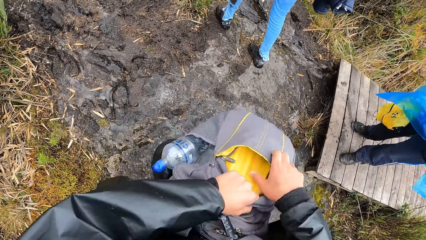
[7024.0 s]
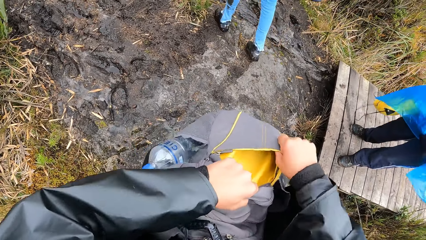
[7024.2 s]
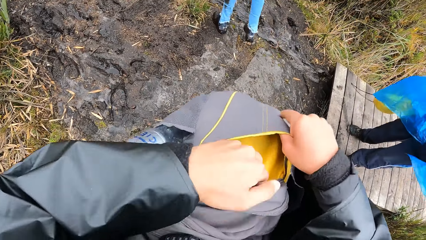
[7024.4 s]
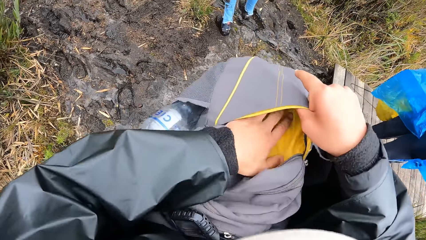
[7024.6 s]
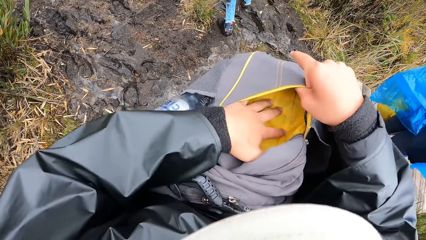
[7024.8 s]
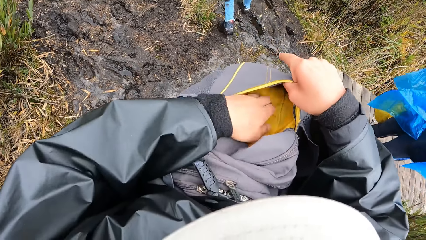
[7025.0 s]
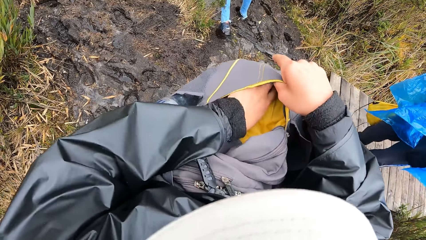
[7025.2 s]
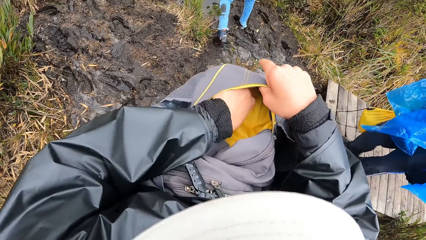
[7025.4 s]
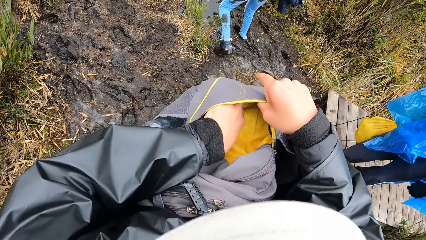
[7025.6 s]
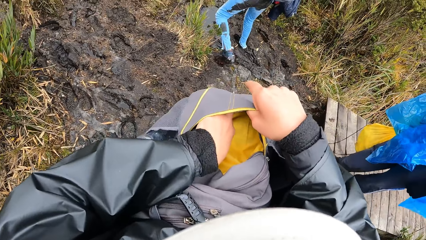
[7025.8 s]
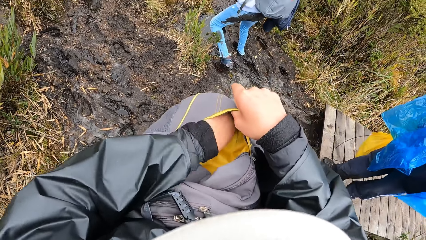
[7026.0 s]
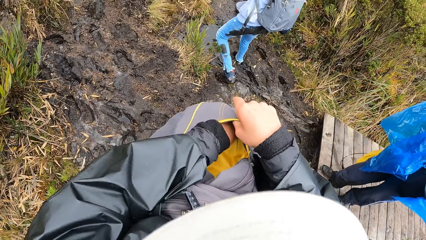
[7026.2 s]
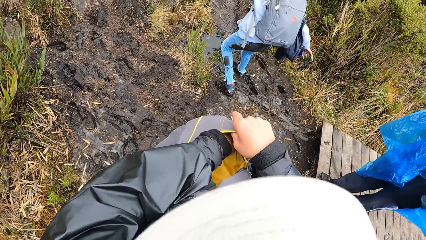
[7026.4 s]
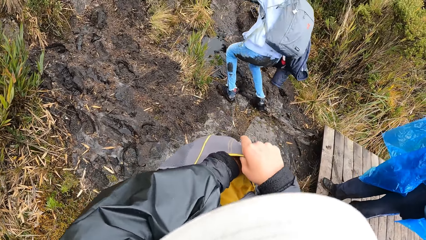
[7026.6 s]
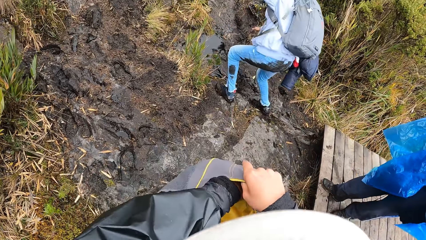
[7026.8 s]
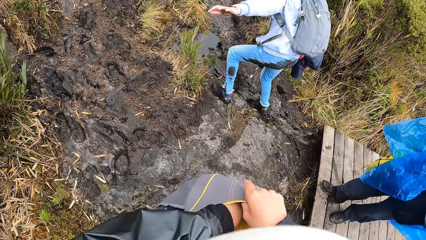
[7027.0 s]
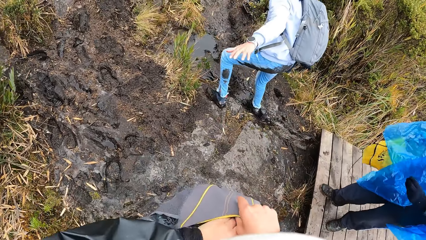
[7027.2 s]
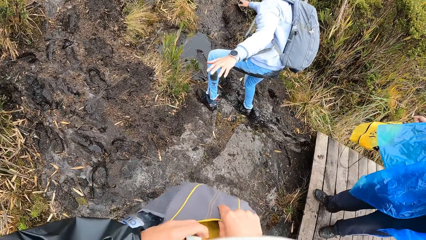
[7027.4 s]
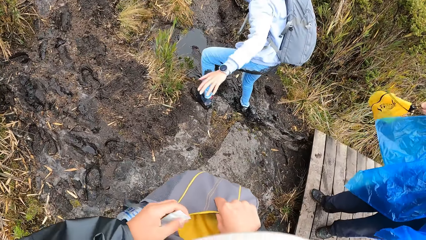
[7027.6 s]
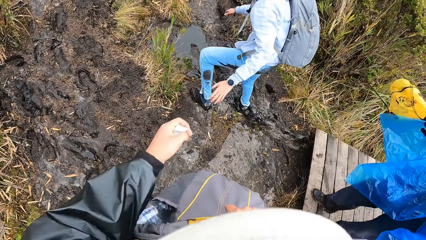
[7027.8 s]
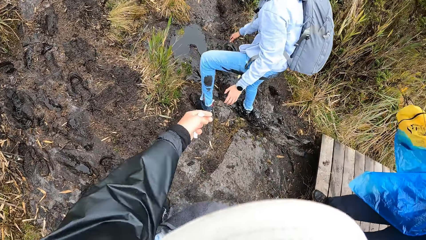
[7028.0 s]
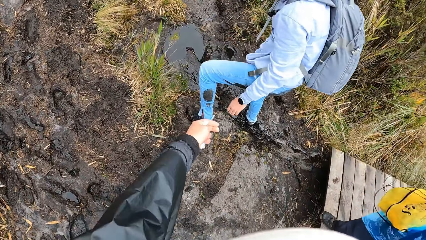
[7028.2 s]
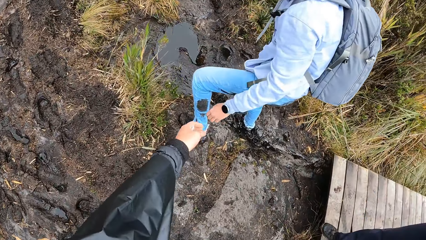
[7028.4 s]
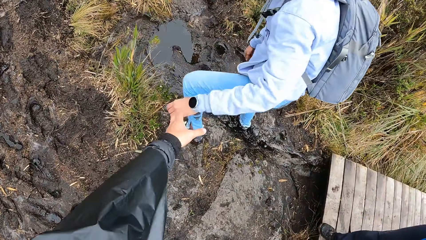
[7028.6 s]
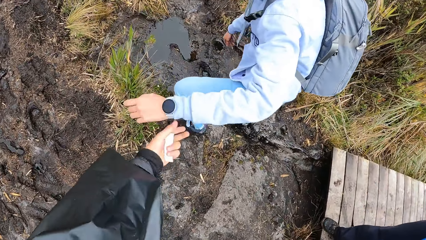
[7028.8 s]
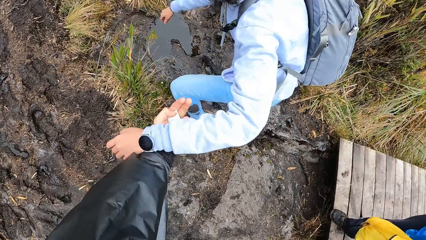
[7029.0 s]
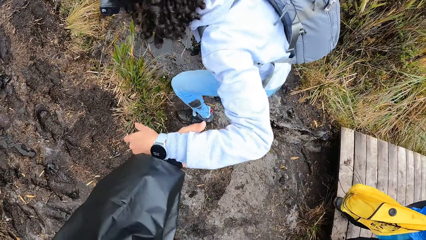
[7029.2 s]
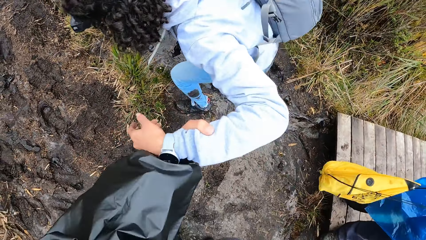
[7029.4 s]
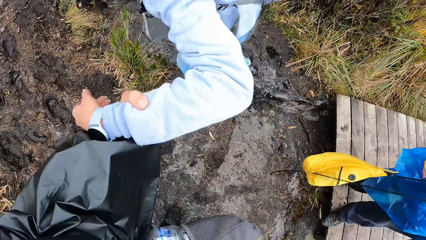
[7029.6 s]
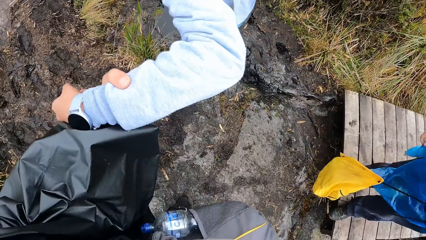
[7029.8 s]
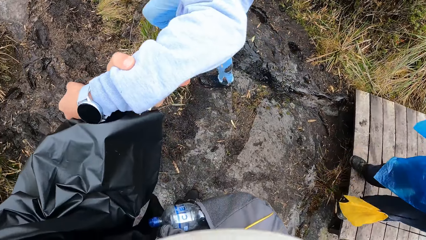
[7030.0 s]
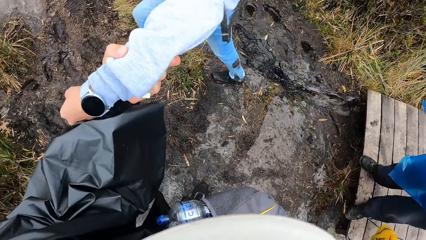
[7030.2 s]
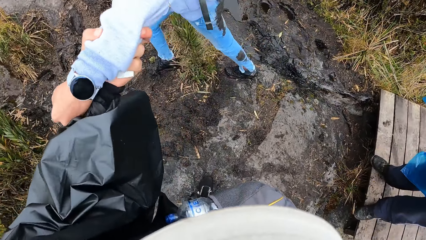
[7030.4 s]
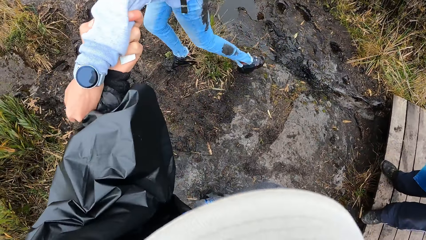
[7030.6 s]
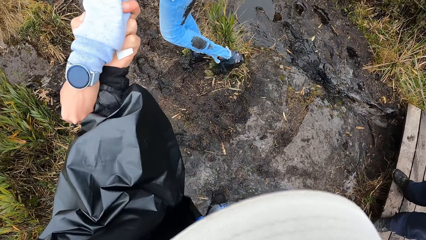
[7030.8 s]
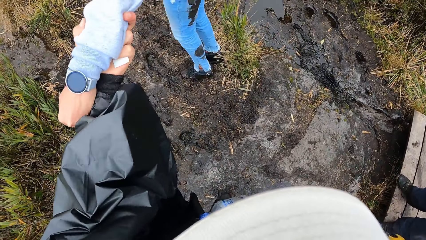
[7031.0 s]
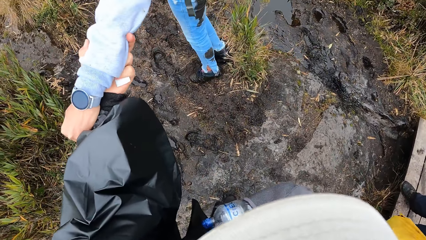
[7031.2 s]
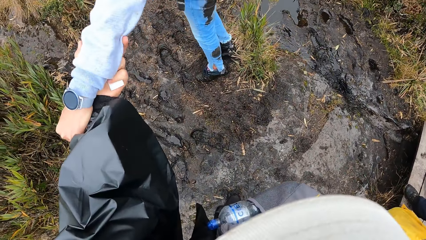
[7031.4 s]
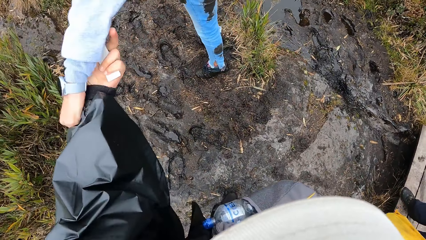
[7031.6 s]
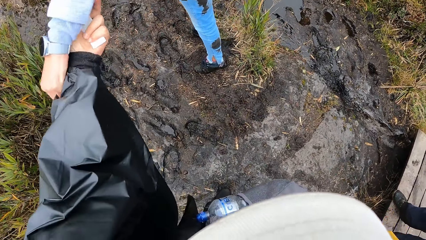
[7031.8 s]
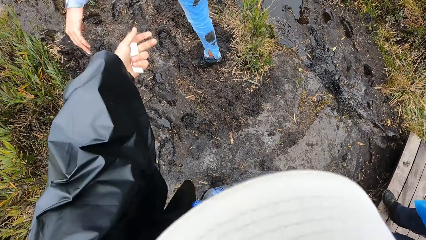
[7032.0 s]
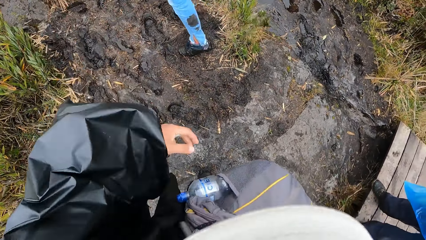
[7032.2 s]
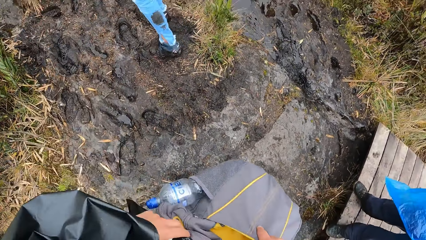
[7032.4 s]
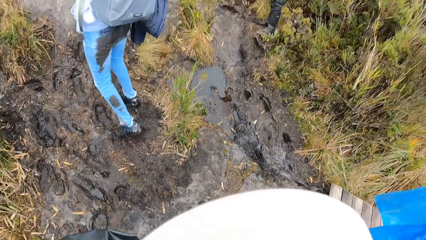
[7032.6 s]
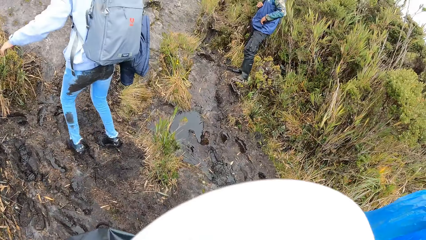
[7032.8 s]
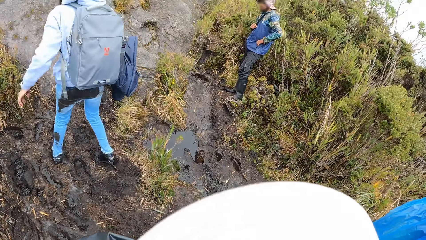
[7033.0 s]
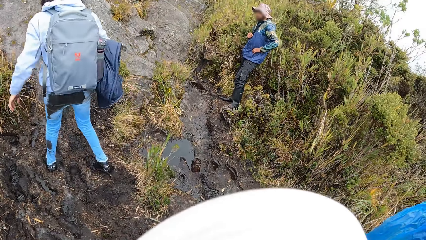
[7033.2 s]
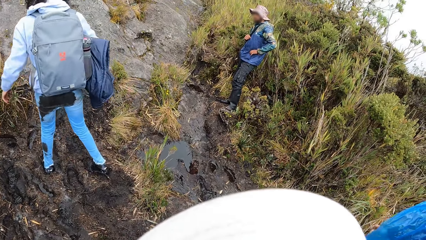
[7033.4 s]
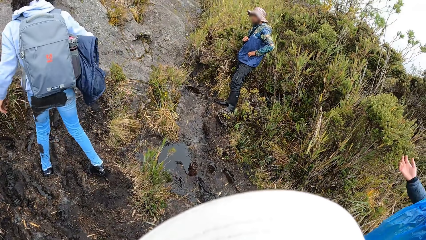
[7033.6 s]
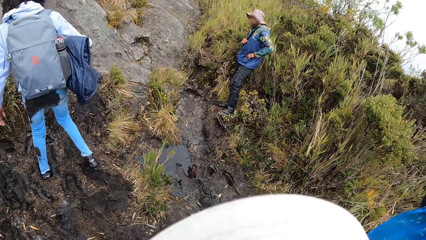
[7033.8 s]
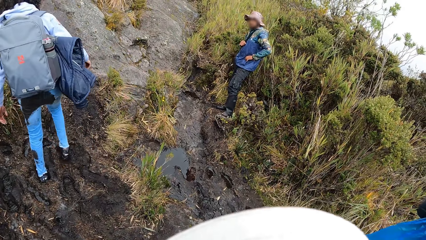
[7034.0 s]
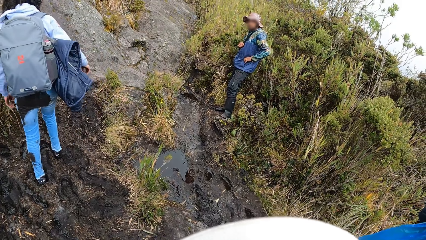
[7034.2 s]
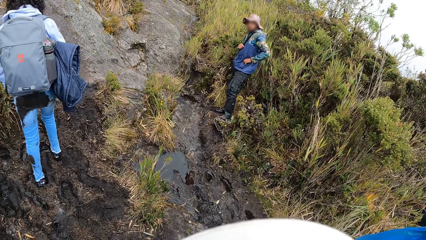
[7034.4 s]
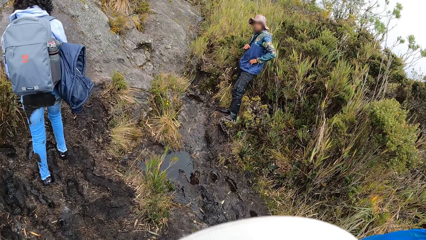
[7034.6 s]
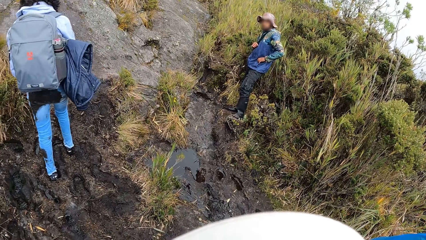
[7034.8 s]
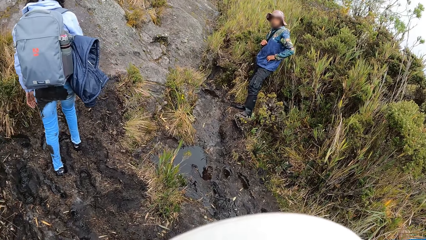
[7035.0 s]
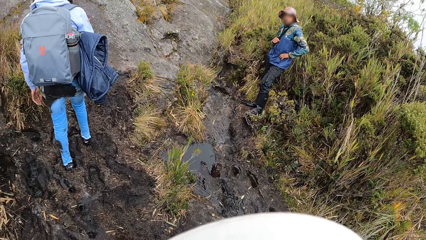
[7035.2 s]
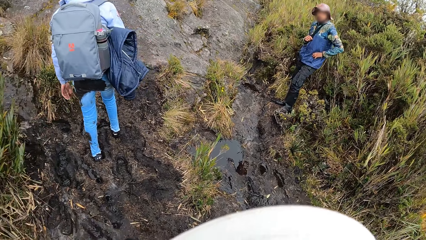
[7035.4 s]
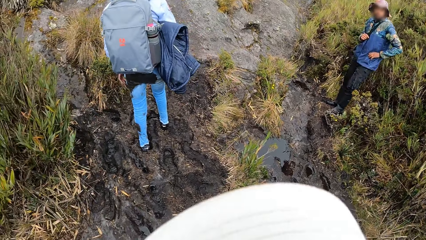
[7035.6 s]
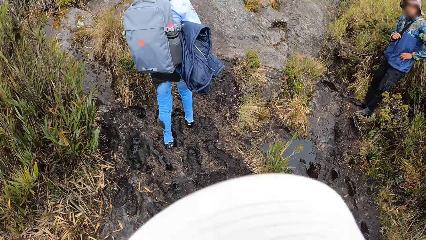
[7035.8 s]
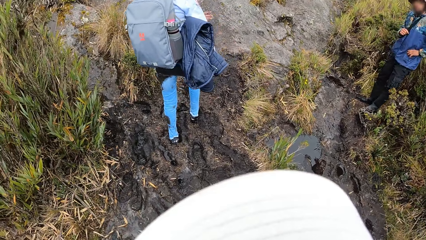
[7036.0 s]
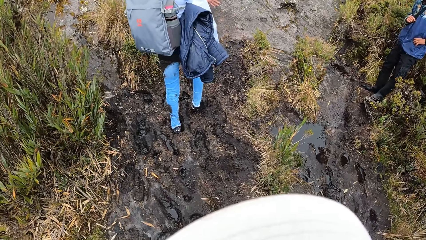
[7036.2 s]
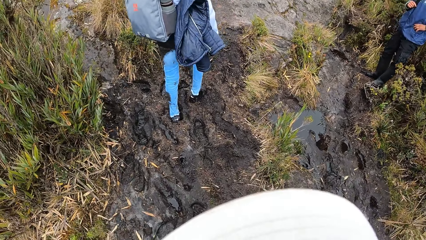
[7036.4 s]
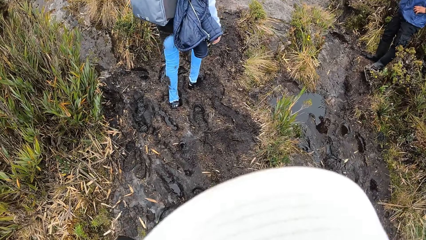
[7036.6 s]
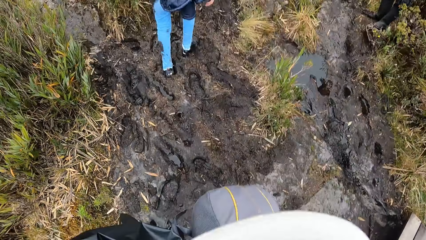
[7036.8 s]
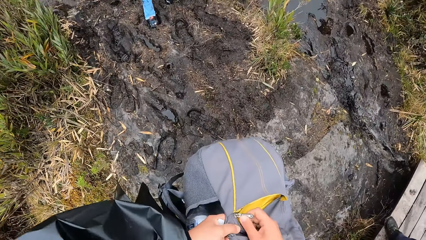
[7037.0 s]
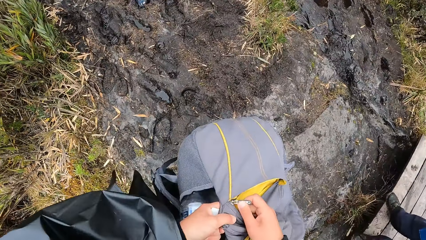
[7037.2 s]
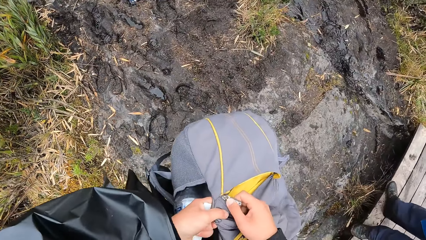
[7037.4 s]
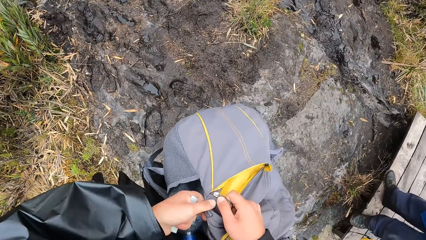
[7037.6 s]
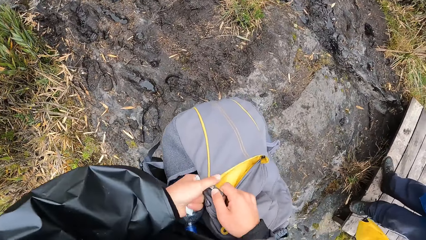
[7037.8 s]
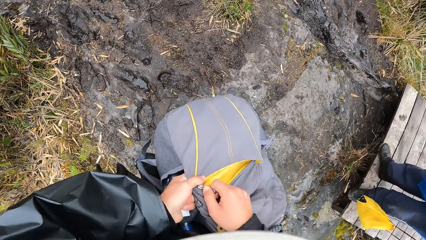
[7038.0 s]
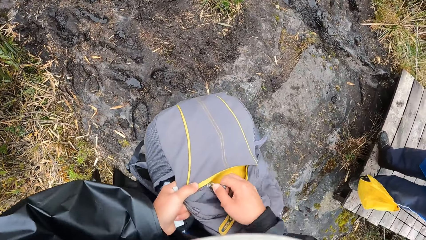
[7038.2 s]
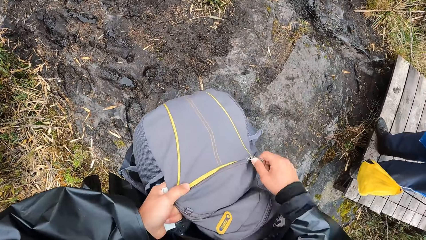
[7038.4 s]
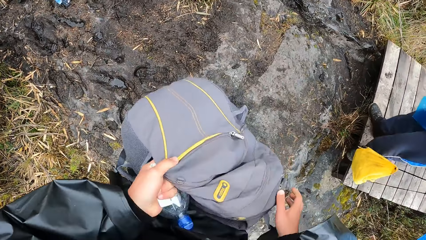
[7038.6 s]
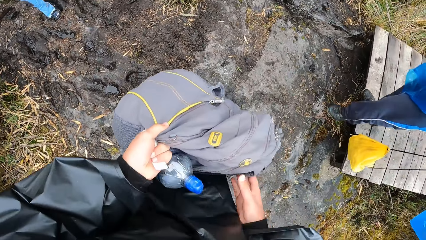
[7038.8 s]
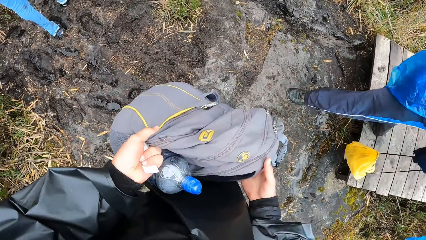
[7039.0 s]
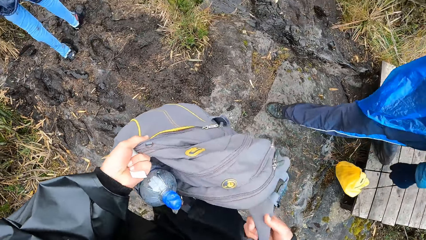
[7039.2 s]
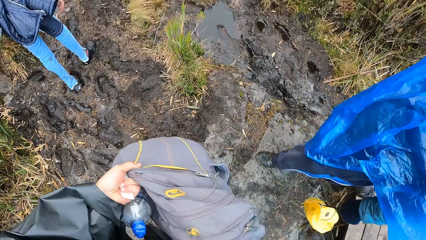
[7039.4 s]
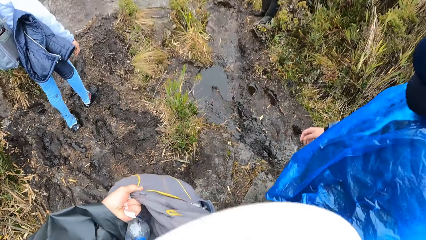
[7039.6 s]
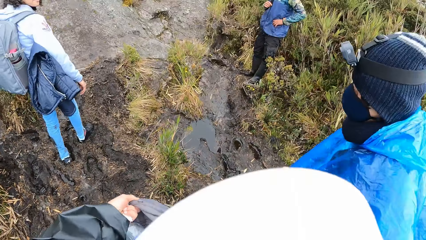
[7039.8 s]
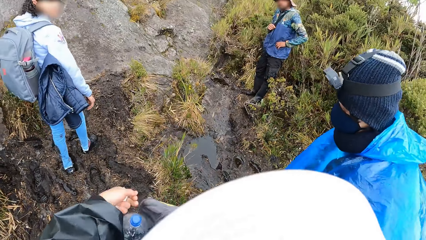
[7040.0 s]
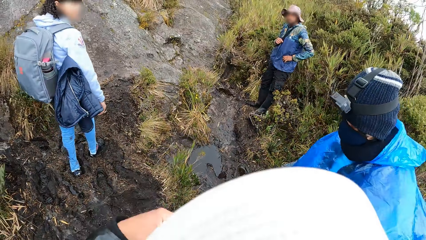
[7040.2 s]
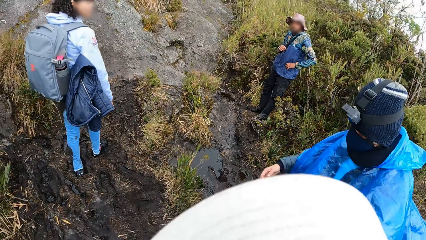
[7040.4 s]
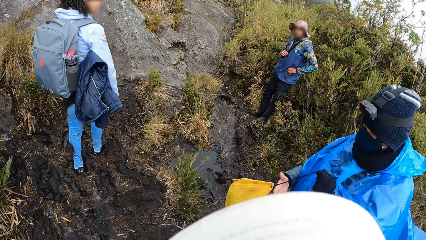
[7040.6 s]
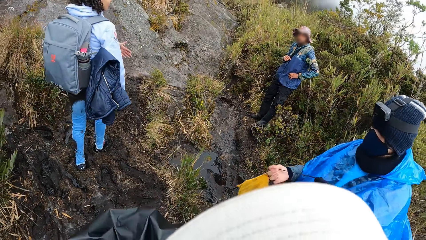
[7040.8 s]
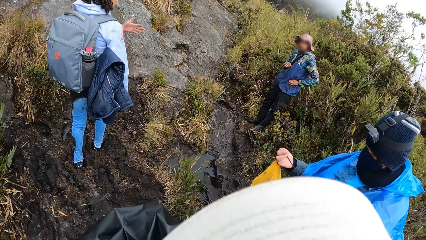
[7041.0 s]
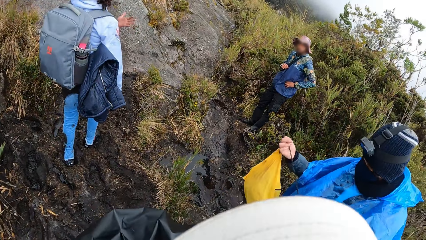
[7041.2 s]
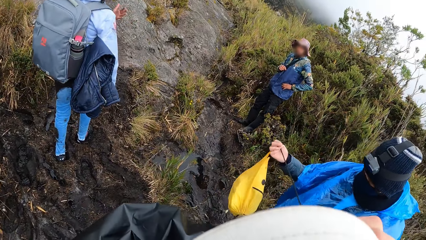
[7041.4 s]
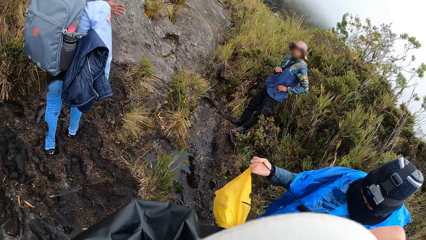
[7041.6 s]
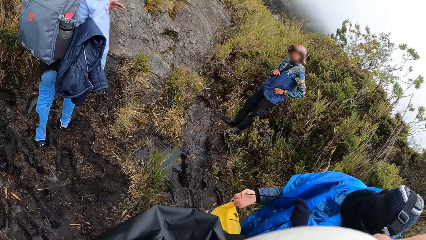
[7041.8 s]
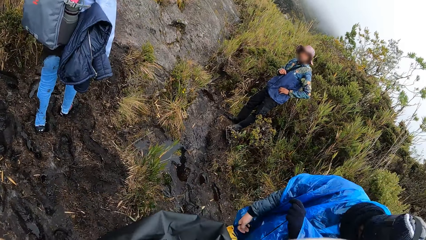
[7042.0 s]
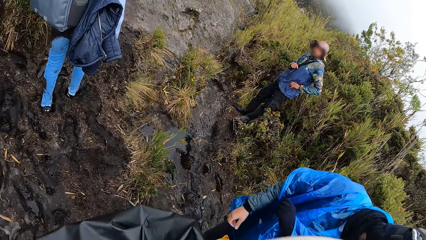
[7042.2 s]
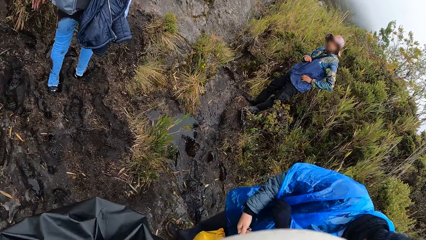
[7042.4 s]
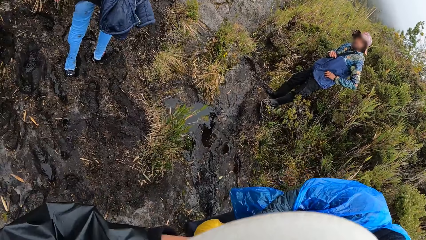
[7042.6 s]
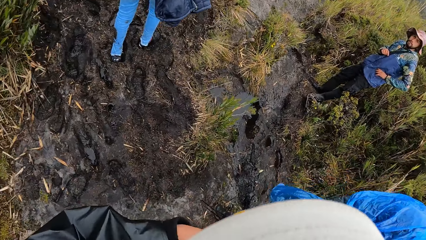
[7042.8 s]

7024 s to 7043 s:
The camera wearer puts his left hand inside the bag. He holds the backpack with both hands. He searches inside the backpack with the left hand. He brings out a paper from the bag with his left hand. He holds the left hand of a woman with the left hand. He pulls the woman out of the mud with the left hand. He looks at another person. He closes the zip of the backpack with his right hand. Another woman steps into the muddy path in the forest. The camera wearer wears the backpack using both hands. The other woman passes a backpack from her left hand to her right hand. Another person interacts with the camera wearer.
